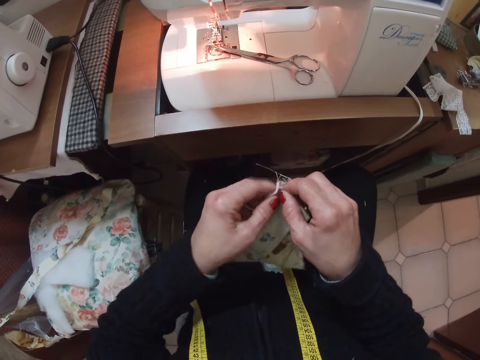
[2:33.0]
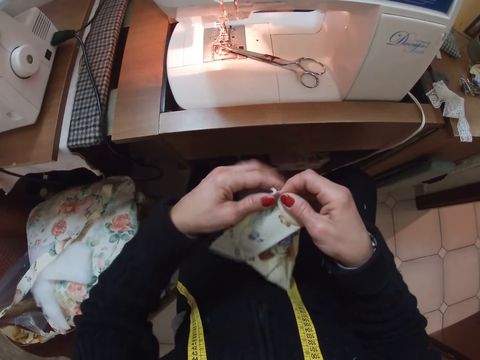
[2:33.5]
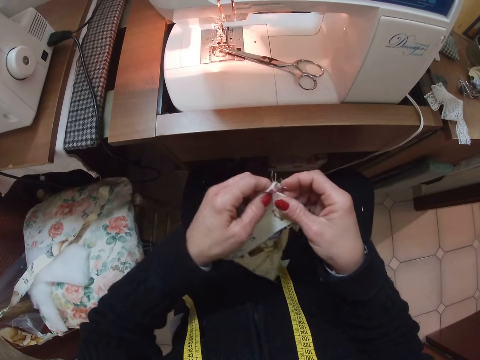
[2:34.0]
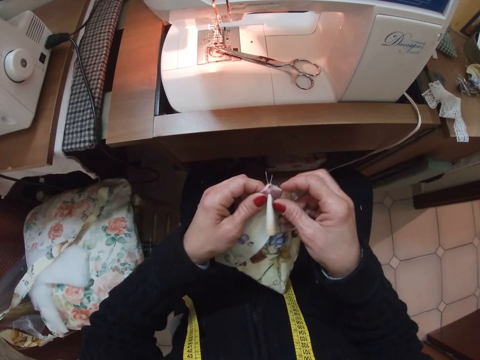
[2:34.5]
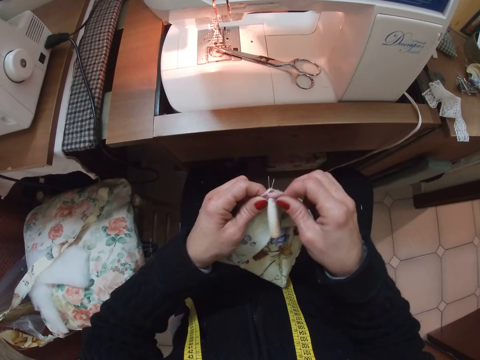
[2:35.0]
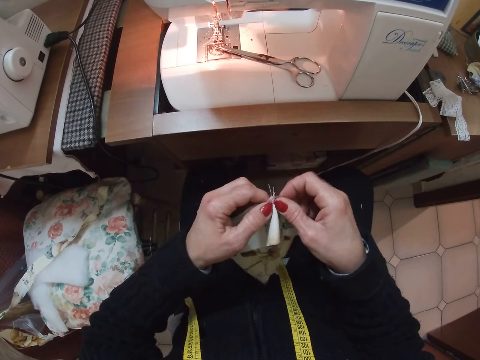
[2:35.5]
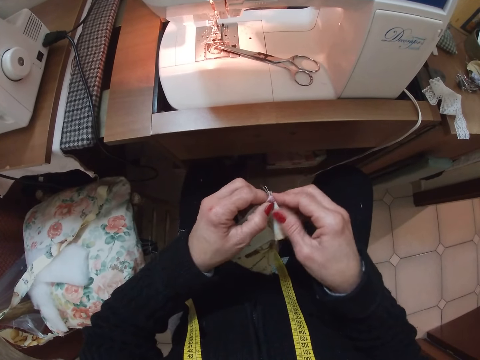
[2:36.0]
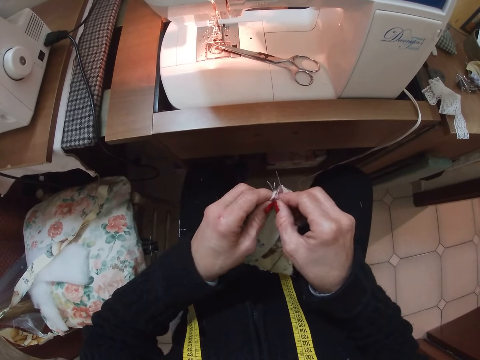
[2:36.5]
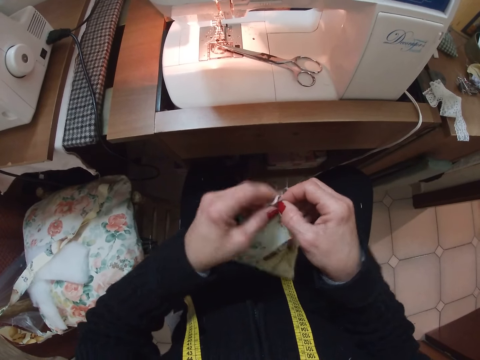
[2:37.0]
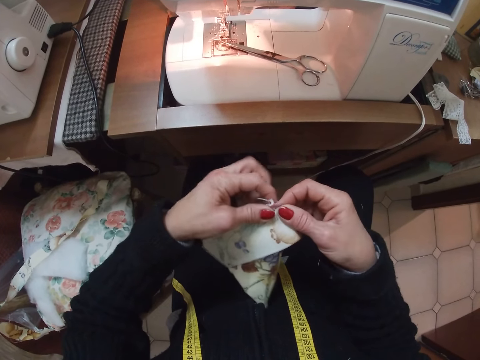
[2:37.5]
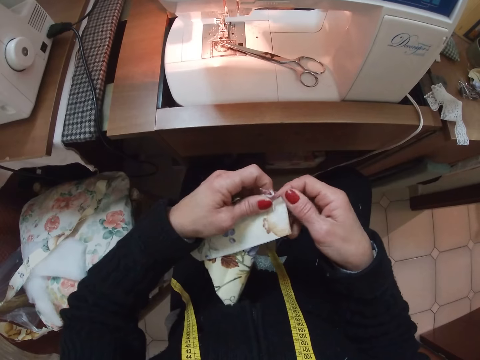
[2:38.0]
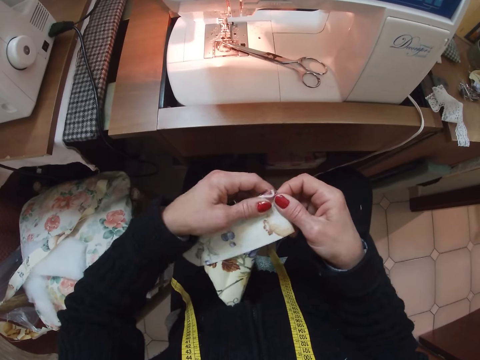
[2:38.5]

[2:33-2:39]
The camera wearer folds the edge of the piece of cloth.

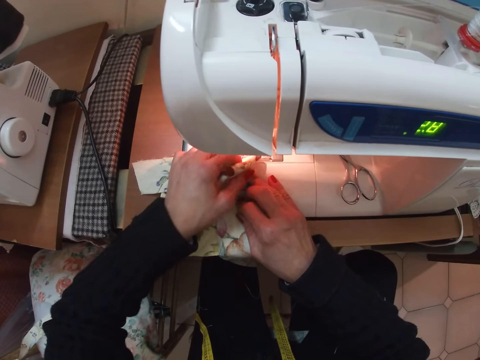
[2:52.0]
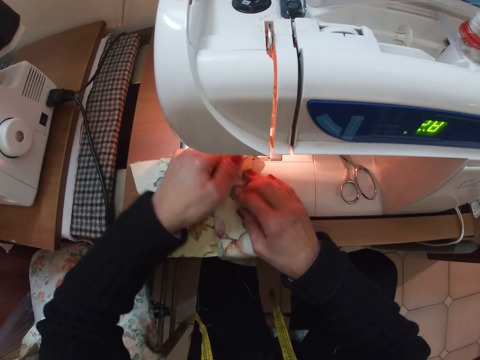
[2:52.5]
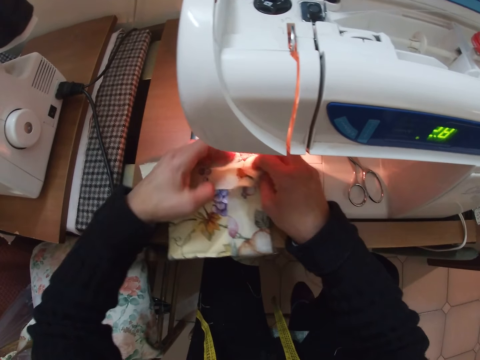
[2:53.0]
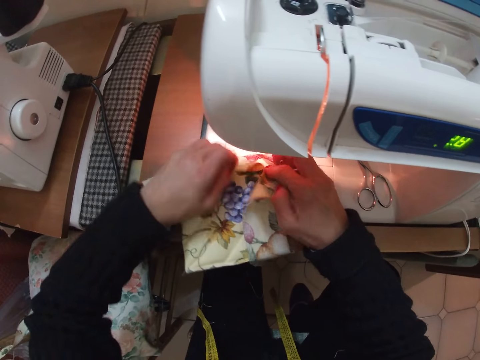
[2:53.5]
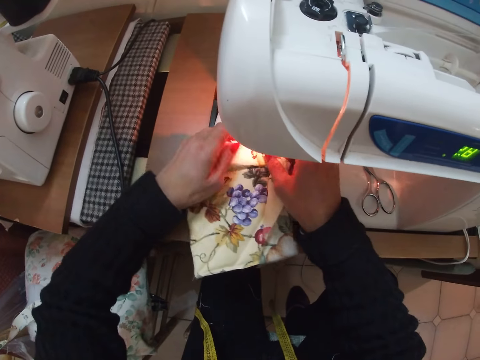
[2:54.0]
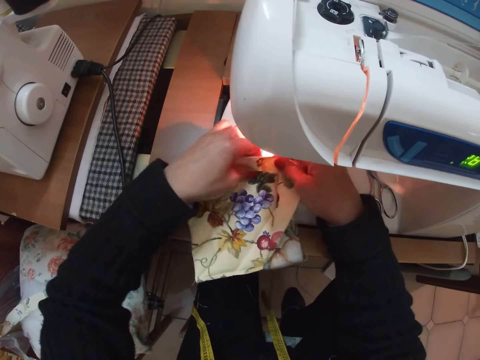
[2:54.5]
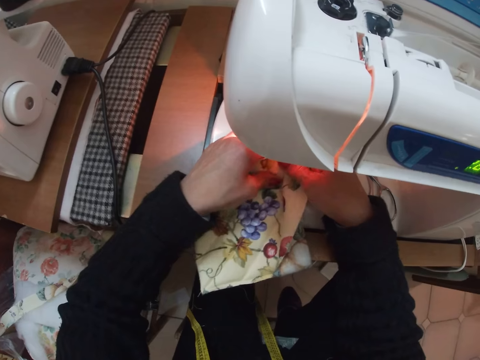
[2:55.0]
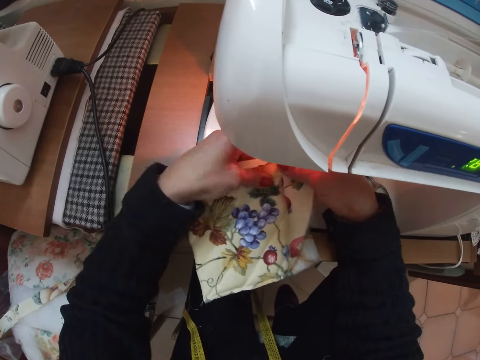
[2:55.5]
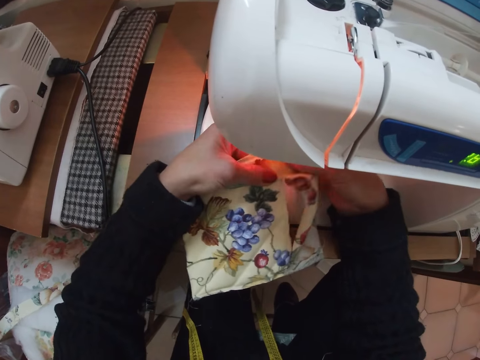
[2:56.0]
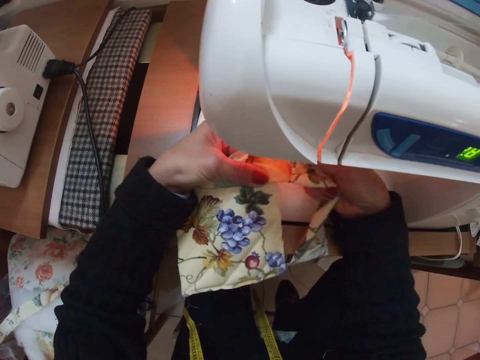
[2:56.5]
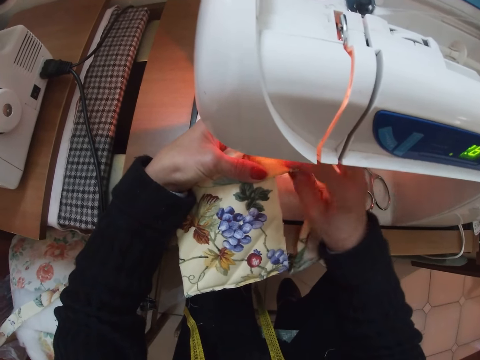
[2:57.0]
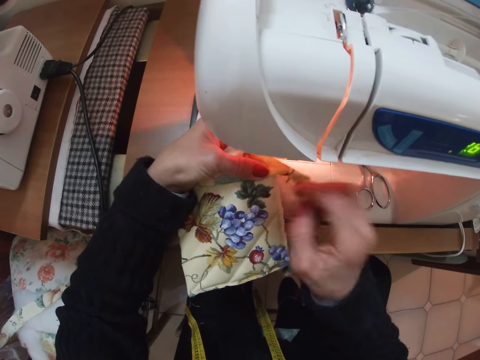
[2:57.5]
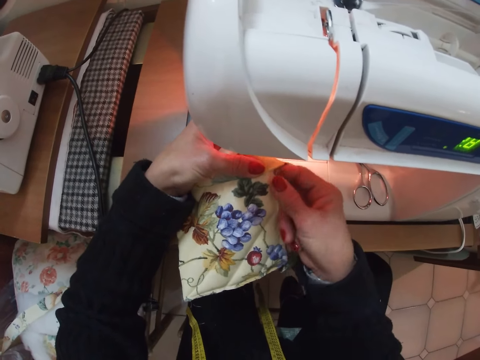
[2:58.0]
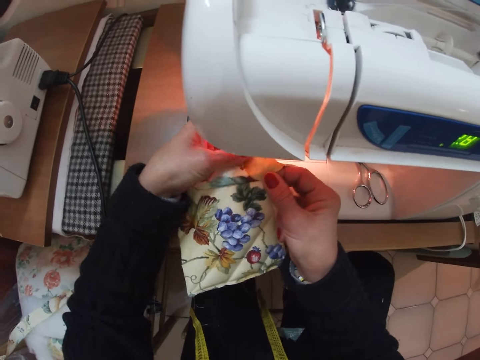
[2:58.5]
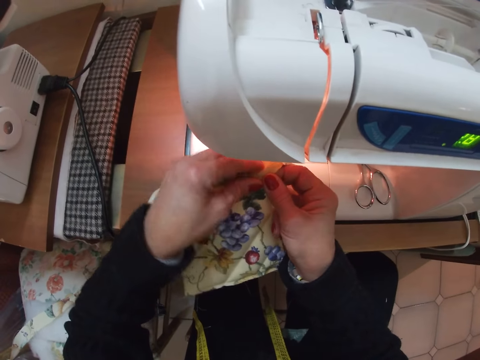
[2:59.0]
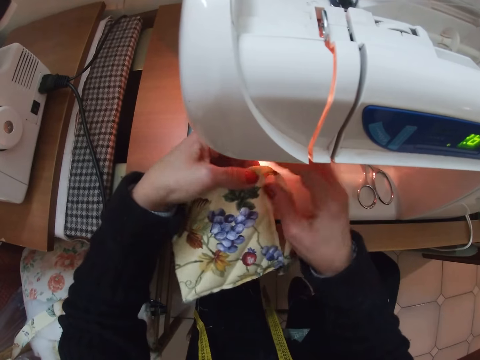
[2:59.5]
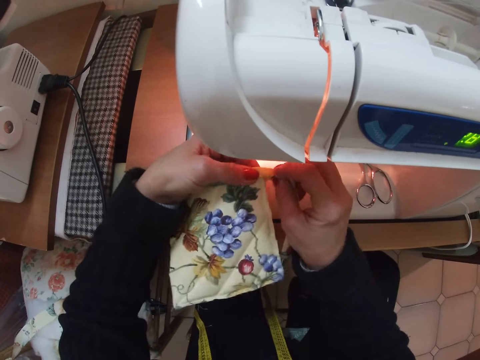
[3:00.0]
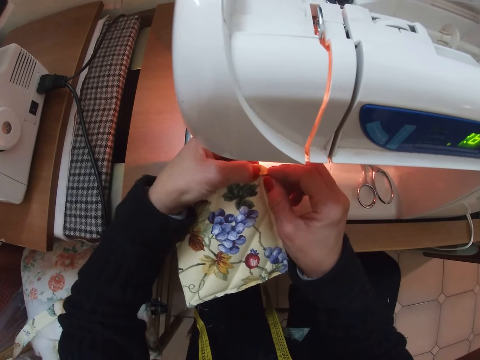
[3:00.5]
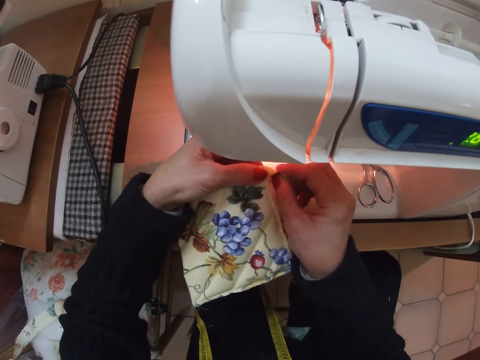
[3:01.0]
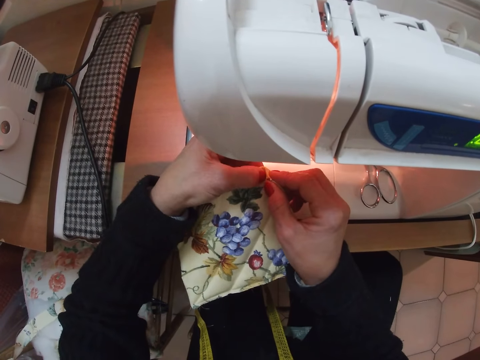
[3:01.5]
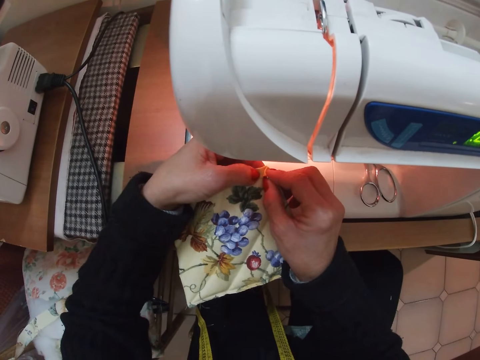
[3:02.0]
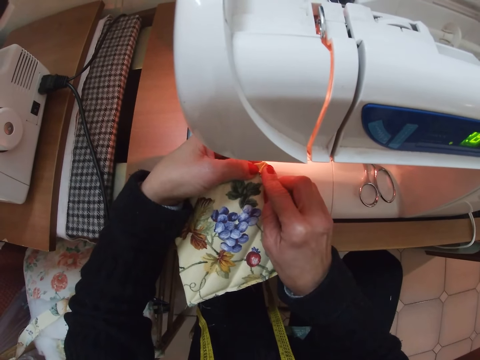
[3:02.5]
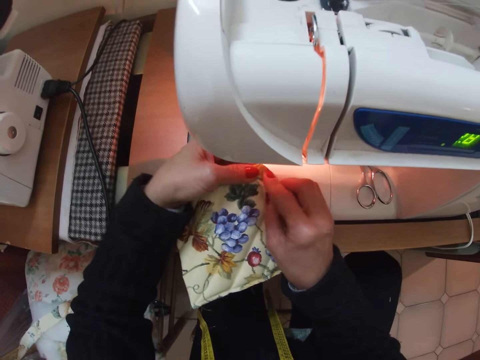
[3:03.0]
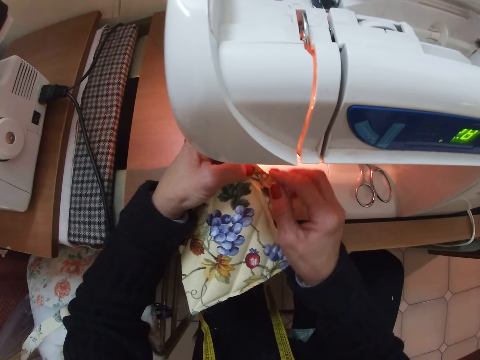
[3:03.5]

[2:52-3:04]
The camera wearer unfolds the piece of cloth. They fold the piece of cloth.

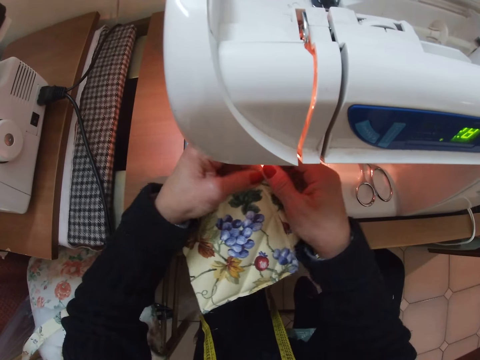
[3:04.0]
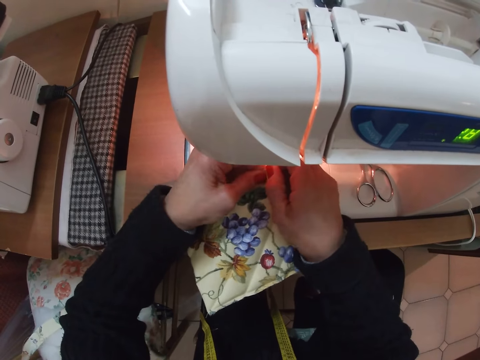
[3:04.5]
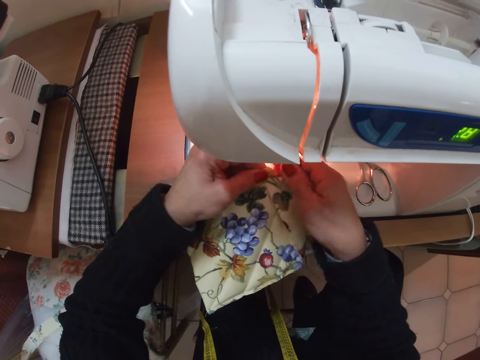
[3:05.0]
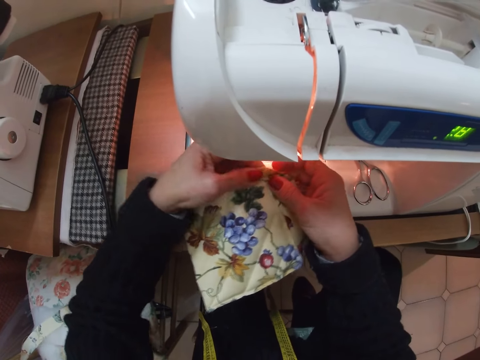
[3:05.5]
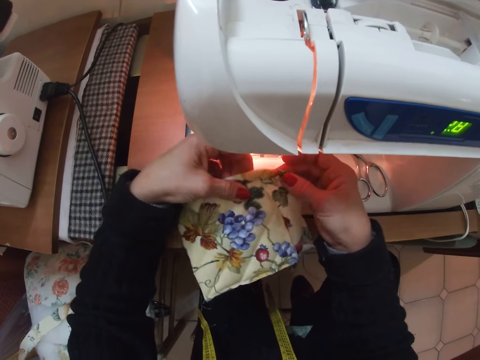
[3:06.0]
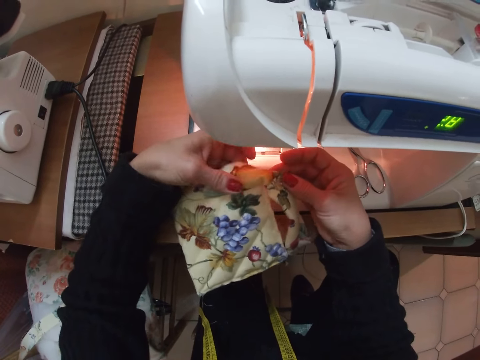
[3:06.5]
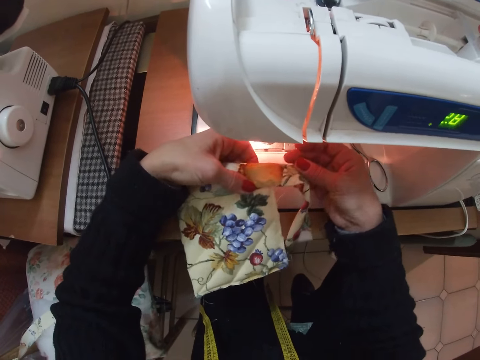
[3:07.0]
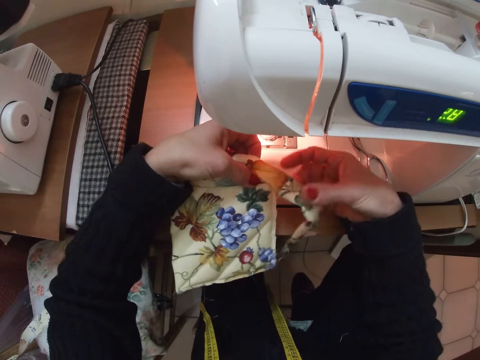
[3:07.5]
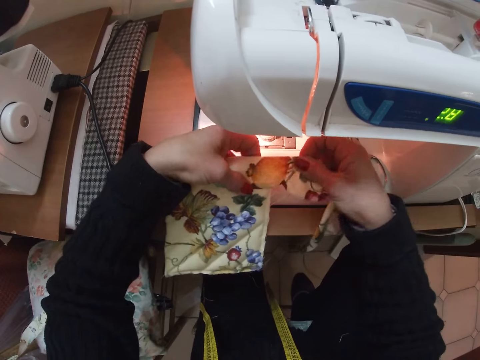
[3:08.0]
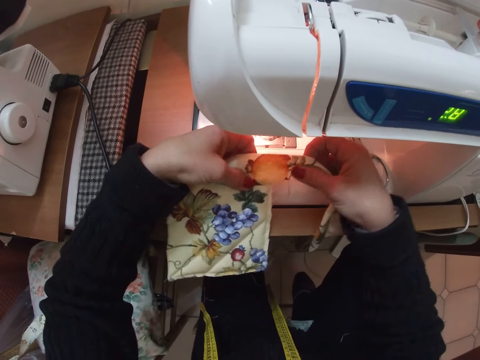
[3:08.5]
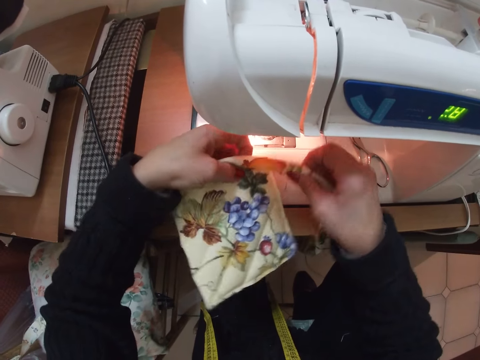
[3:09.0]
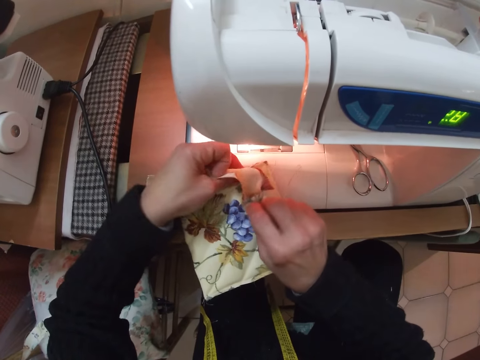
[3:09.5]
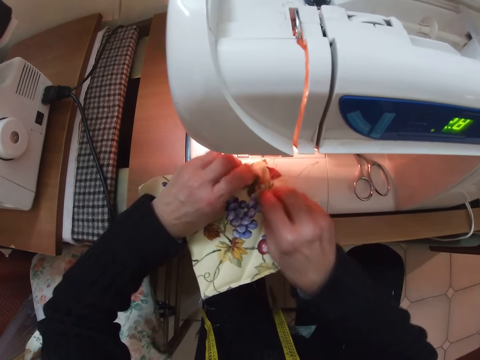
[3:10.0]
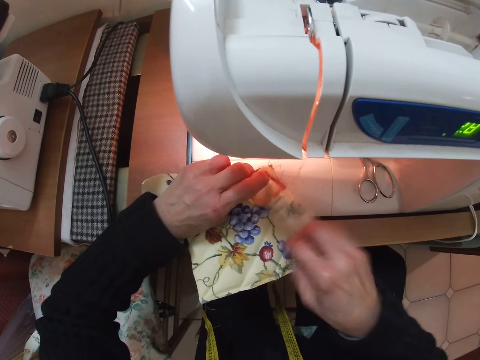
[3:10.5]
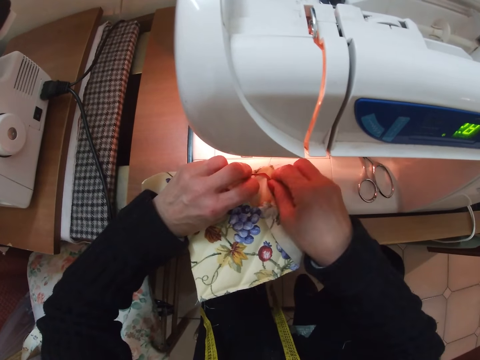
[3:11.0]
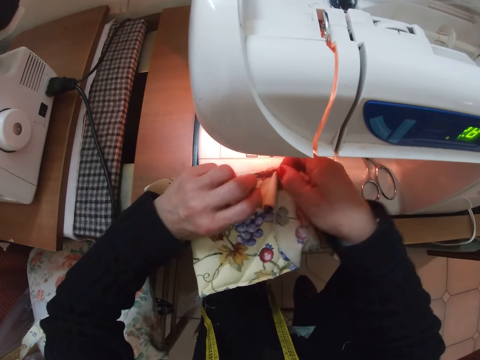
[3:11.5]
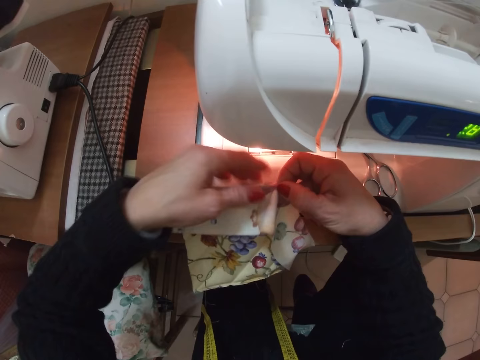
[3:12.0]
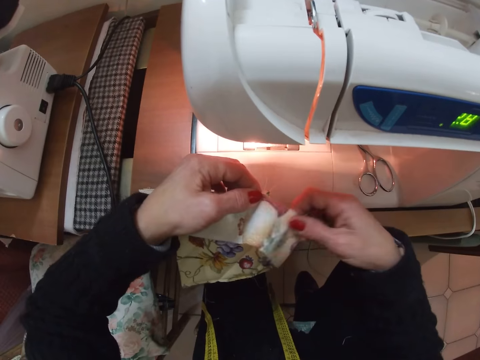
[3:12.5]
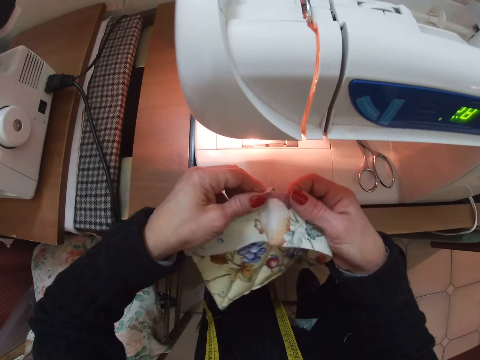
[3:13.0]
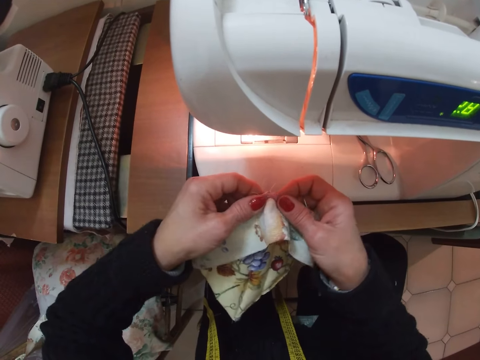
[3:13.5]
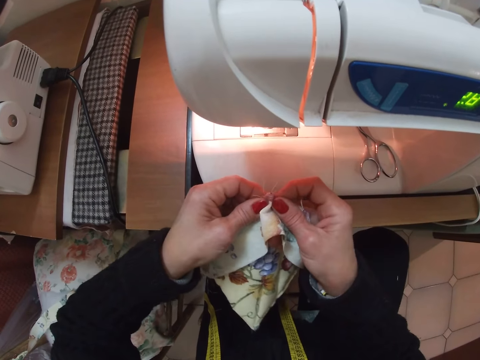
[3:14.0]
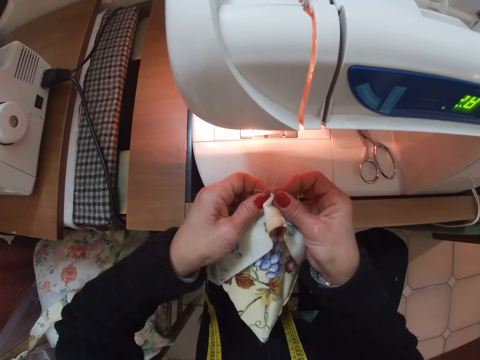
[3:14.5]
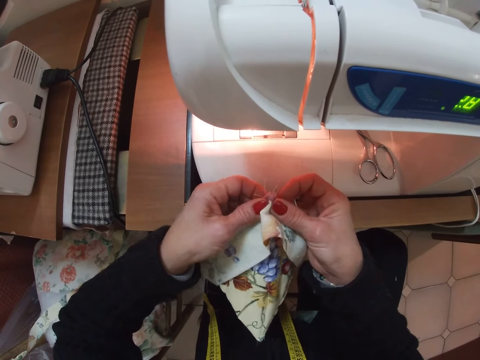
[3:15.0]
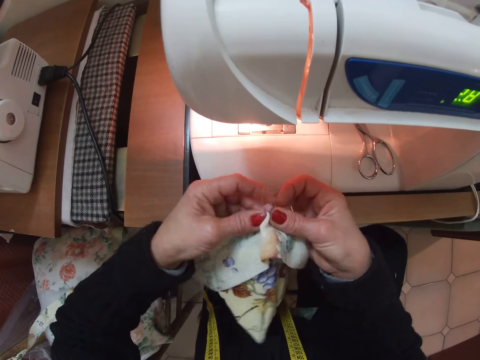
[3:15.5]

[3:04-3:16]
The camera wearer unfolds the piece of cloth. They fold the piece of cloth. They adjust the cloth off the sewing machine with both hands. They fold the piece of cloth and remove the piece of cloth from the sewing machine.
